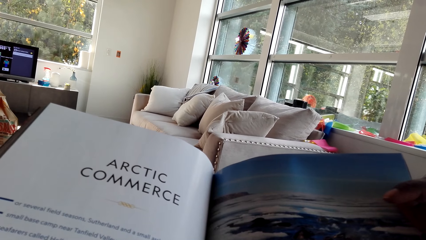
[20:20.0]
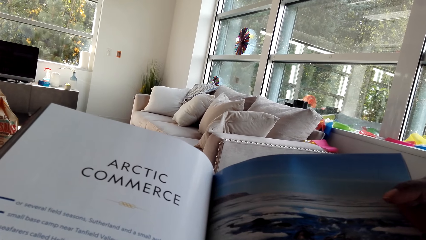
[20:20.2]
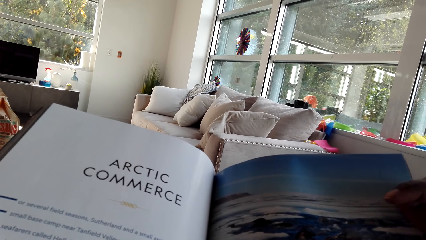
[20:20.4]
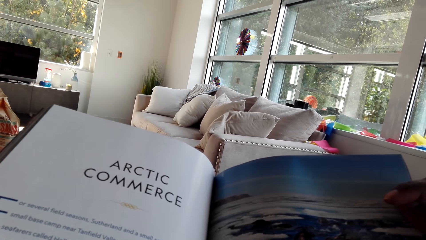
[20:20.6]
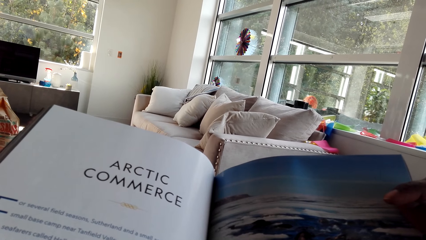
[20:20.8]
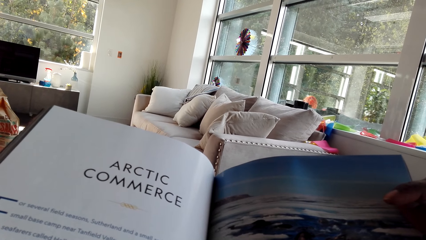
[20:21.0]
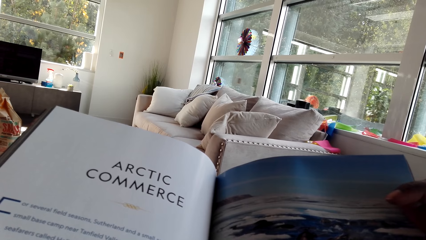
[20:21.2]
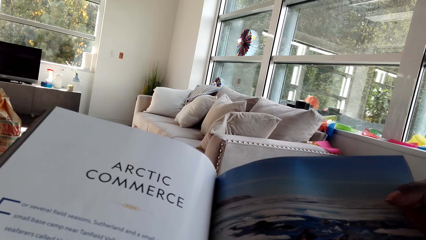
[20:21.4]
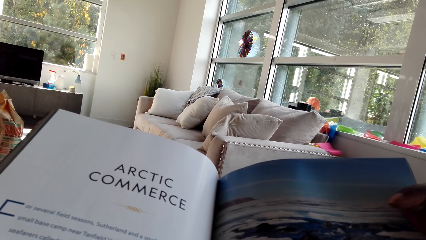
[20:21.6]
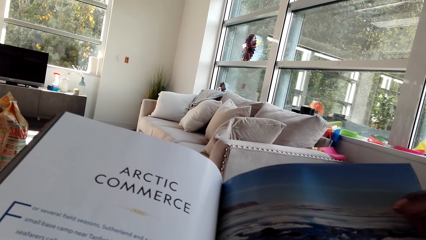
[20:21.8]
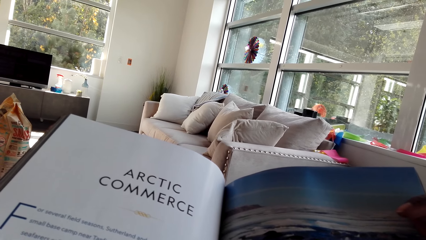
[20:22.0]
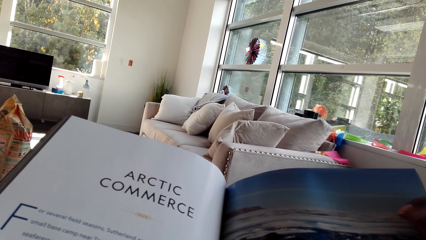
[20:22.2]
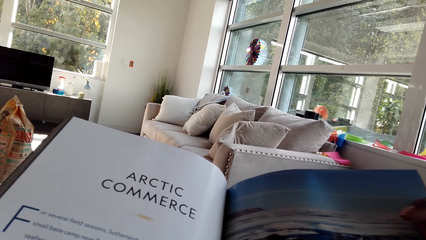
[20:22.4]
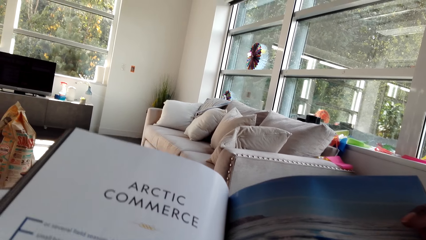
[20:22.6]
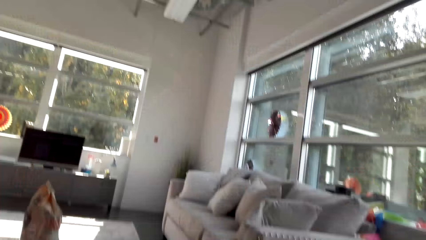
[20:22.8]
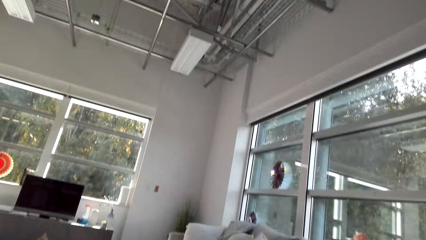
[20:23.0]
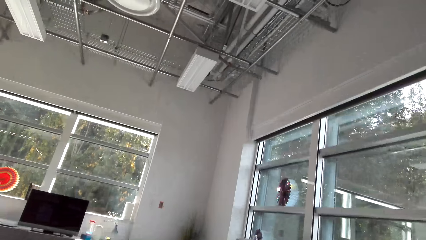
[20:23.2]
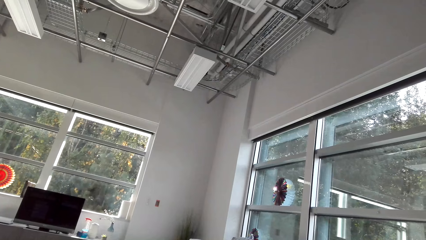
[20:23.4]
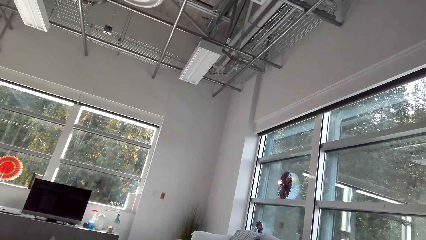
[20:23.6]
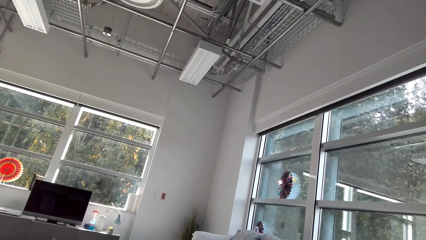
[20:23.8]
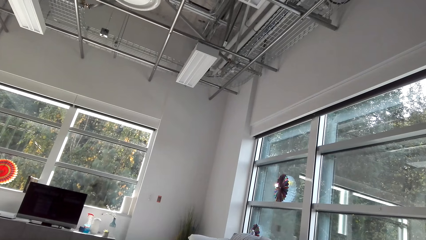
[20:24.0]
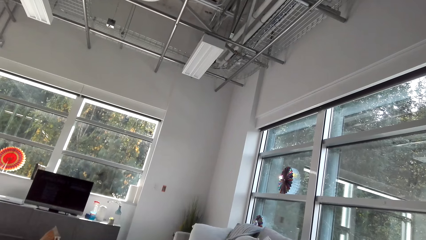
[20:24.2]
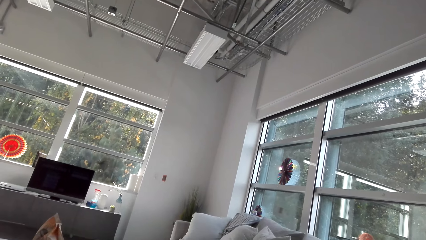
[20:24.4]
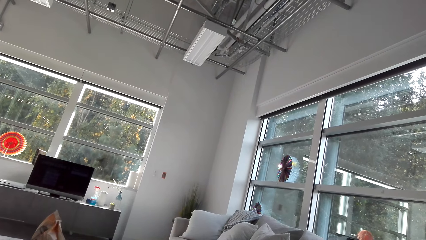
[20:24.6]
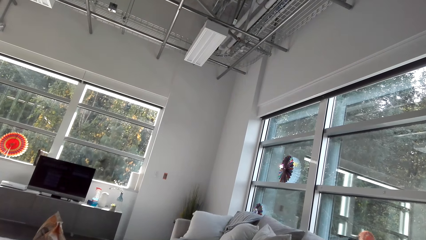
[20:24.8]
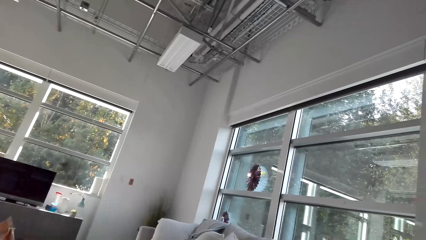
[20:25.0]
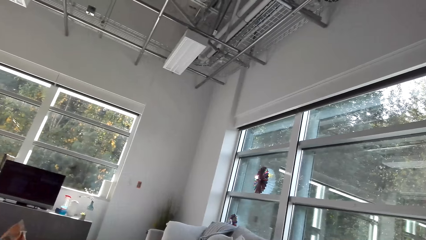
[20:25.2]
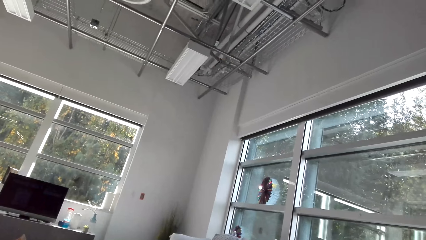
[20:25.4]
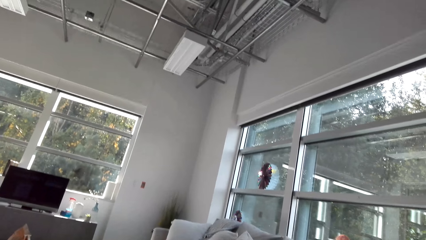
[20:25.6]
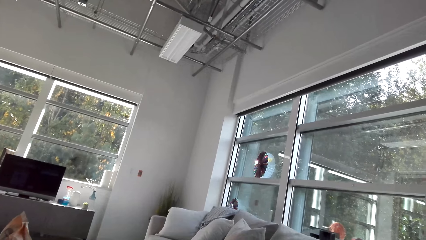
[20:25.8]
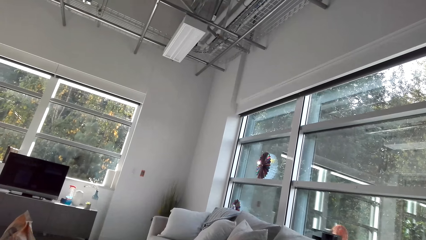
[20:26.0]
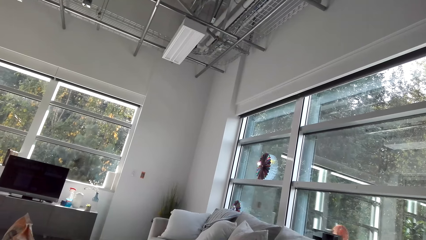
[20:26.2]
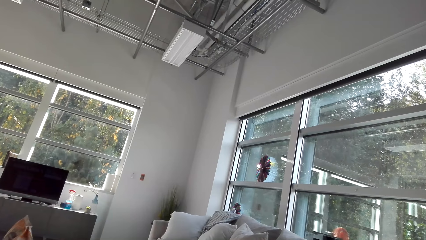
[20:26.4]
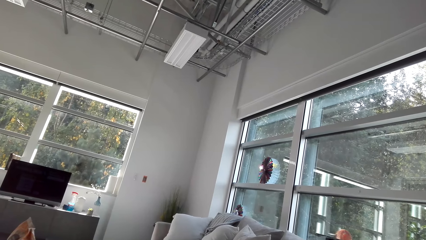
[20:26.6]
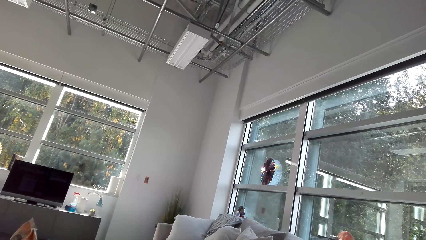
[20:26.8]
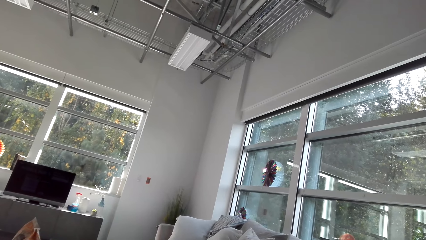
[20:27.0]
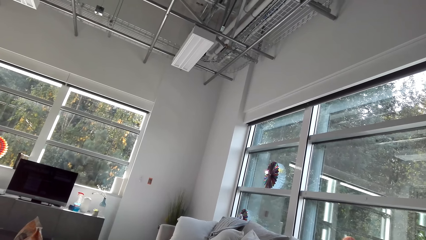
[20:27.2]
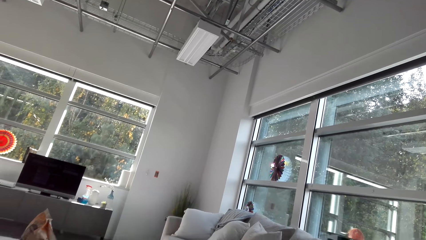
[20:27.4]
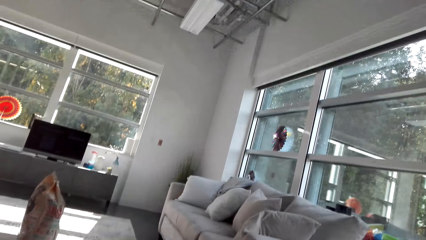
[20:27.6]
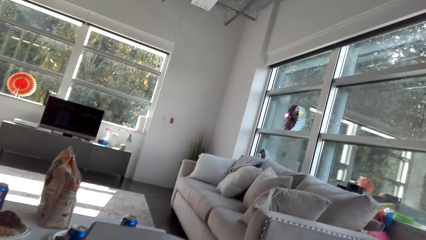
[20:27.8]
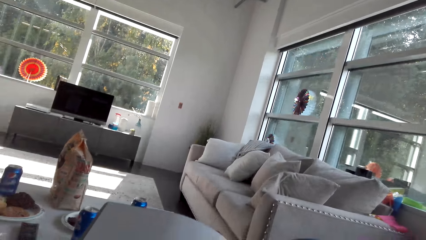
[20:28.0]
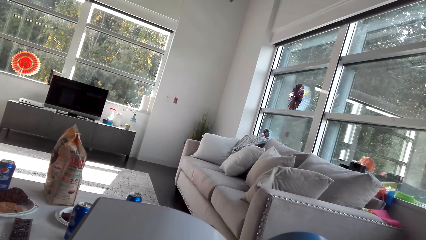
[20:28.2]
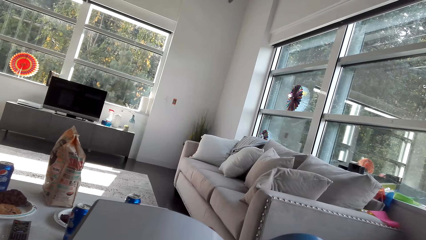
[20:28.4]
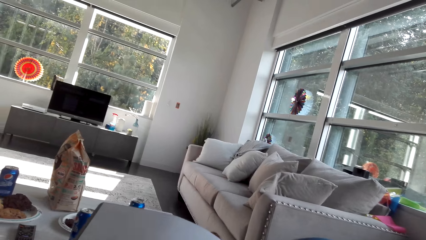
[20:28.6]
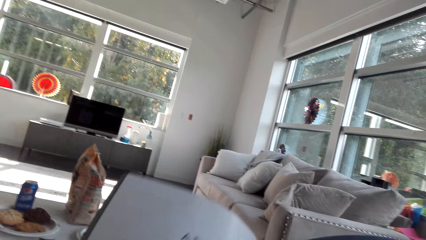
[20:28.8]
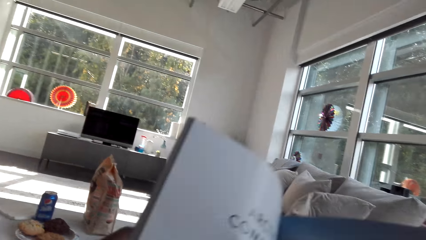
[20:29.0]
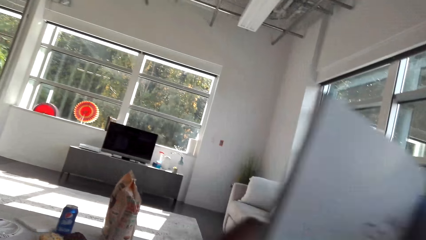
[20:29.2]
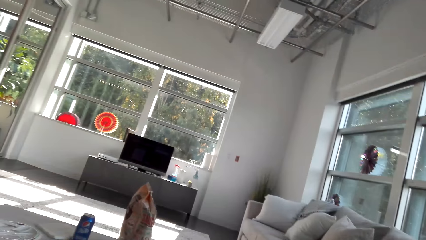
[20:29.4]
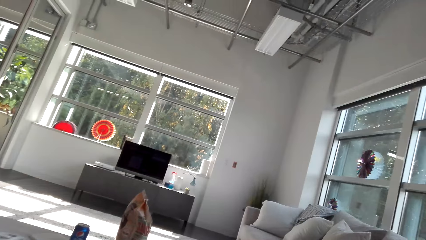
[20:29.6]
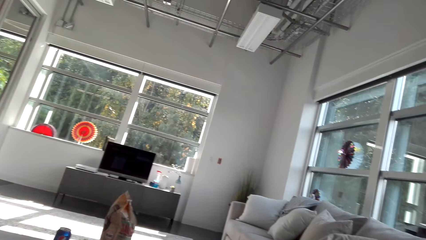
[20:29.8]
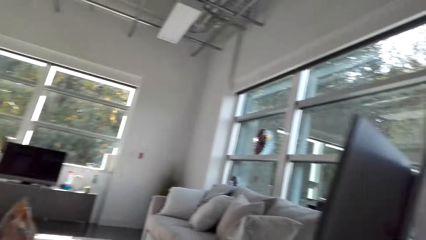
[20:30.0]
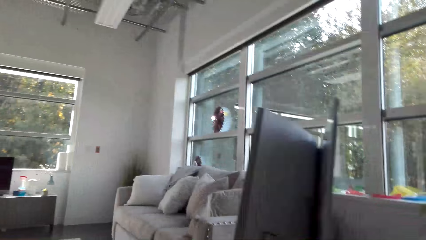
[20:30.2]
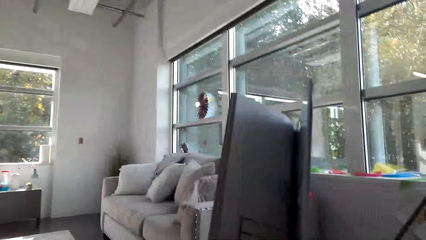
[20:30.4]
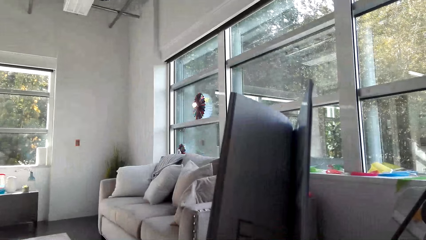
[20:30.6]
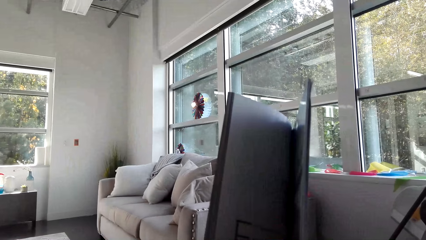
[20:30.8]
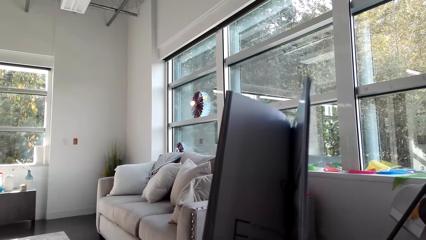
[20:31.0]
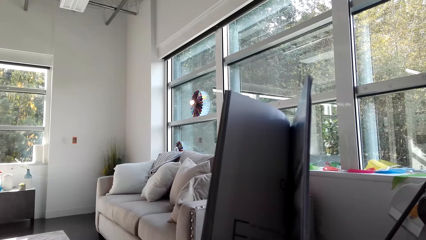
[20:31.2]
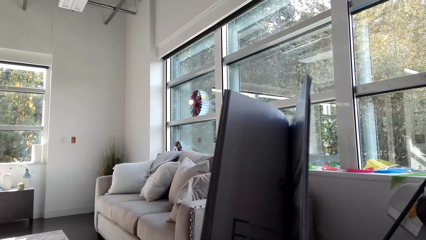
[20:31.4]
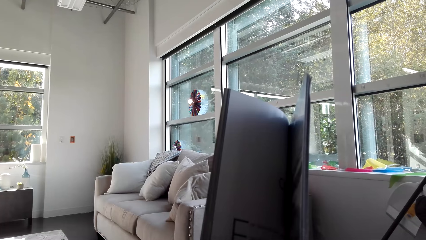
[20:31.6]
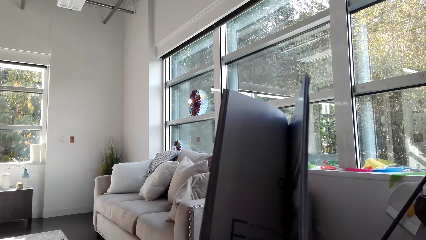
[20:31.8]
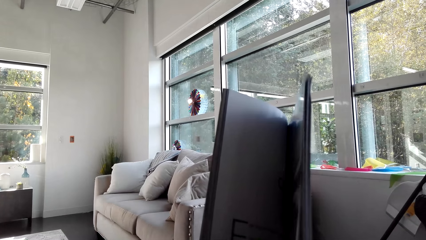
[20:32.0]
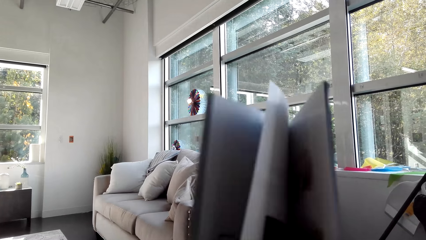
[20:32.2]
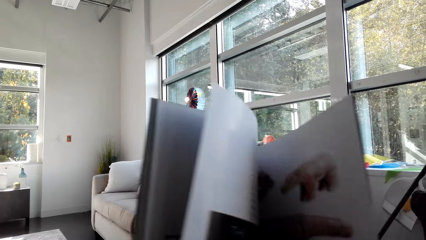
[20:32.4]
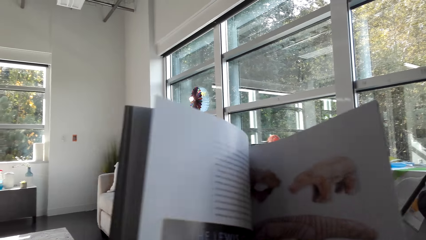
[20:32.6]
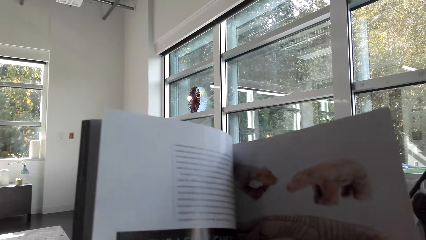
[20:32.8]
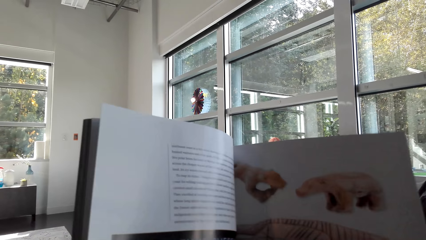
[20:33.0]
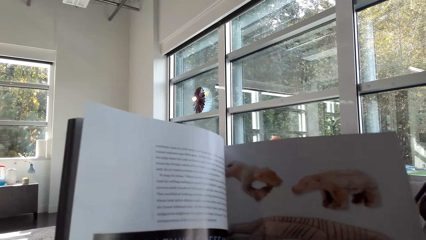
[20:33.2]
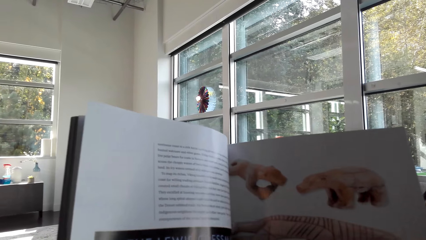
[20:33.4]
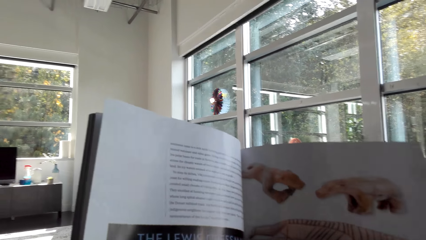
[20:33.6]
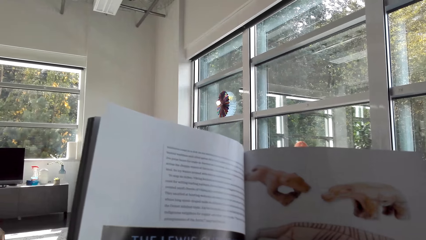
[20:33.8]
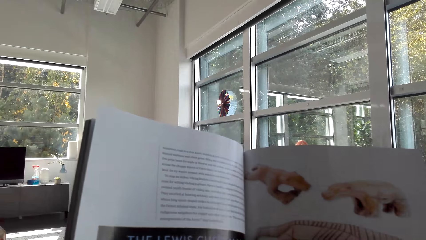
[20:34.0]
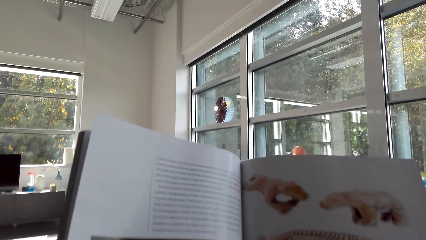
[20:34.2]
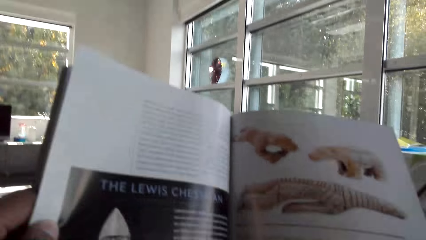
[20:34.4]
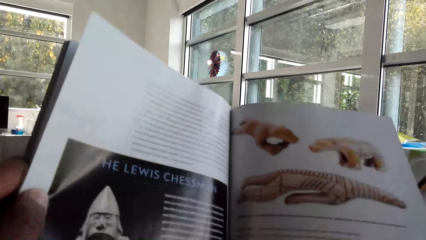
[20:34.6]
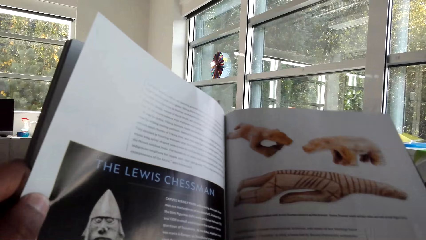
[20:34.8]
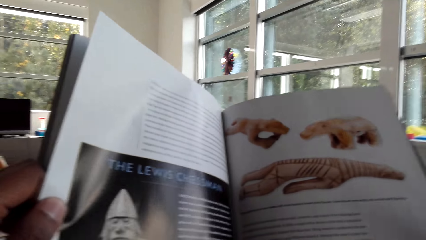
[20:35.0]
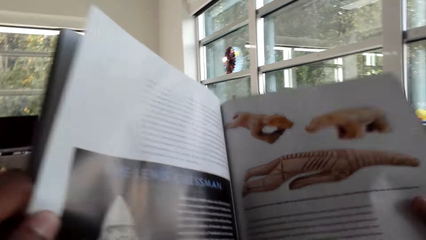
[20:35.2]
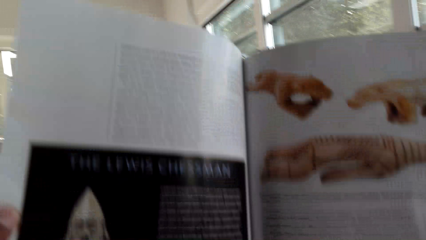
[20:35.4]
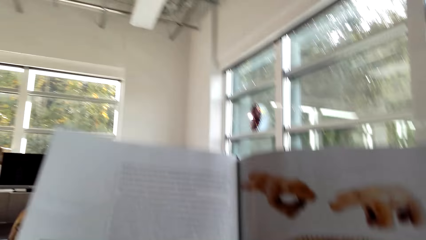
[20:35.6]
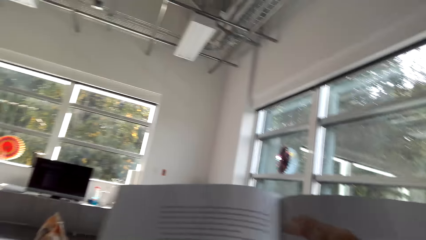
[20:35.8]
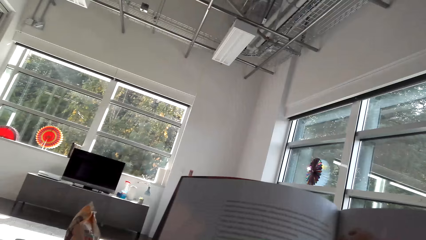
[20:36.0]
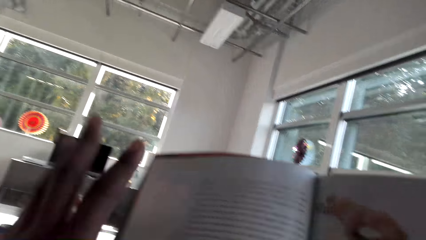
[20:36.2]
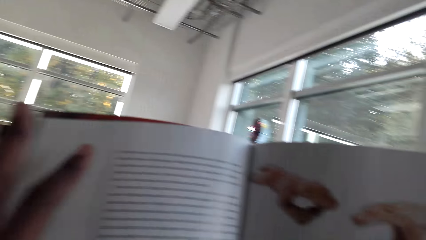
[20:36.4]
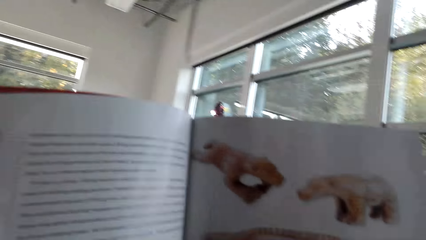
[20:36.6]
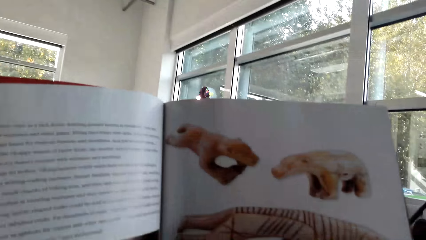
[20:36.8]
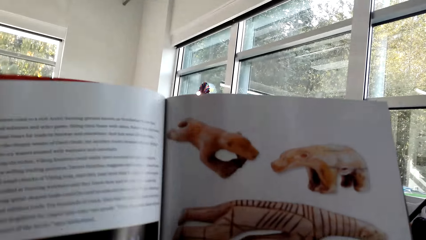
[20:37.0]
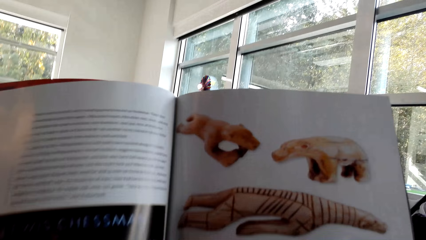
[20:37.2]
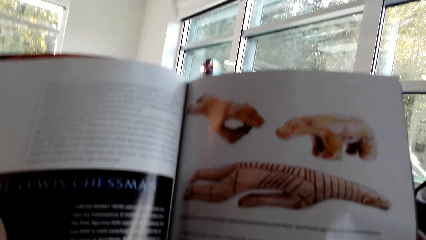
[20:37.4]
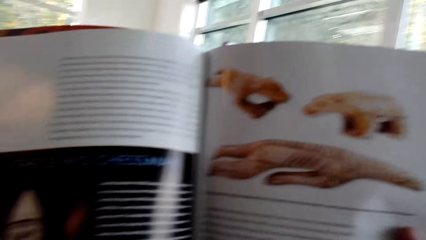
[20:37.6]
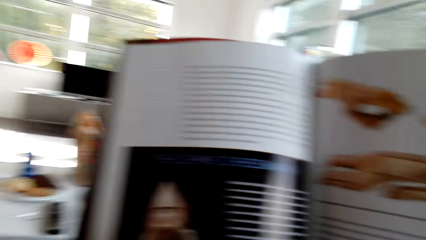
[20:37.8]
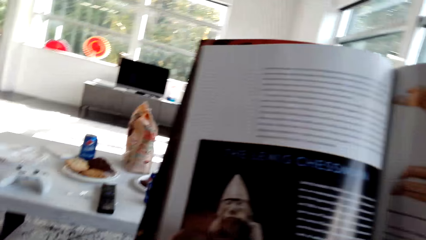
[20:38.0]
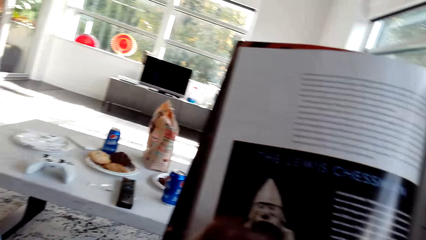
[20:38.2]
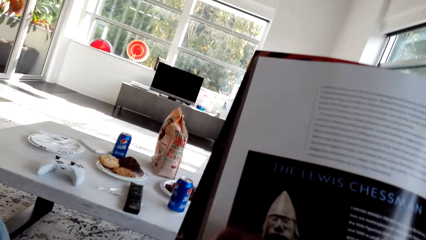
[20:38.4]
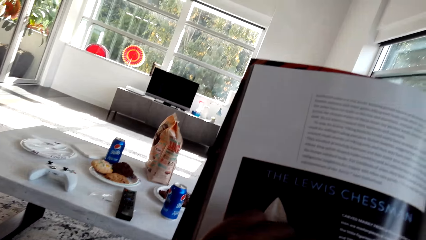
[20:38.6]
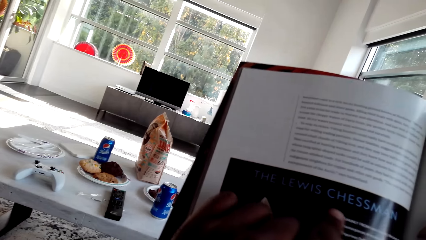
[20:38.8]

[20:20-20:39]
The camera wearer looks around the house. They lift the magazine. They look around the house. They open the magazine. They read the magazine. They move the left hand. They read the magazine.
